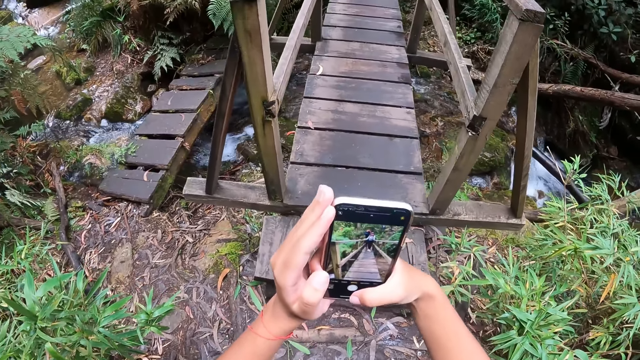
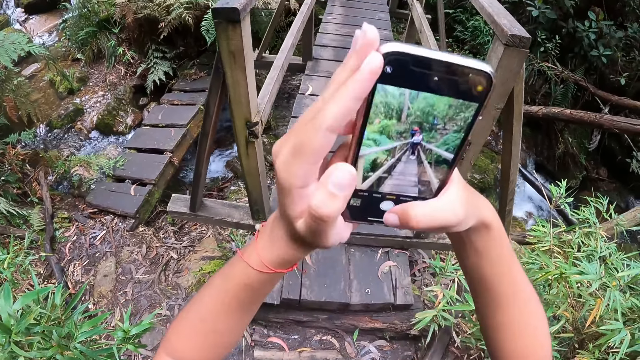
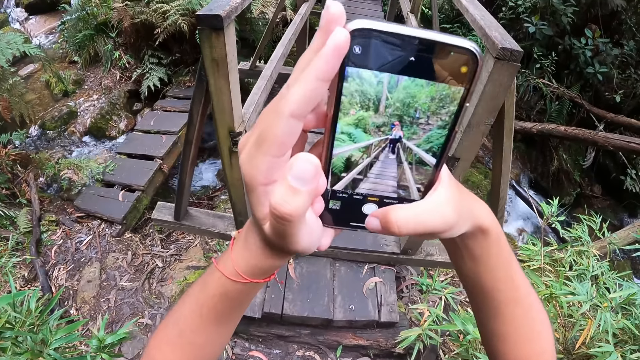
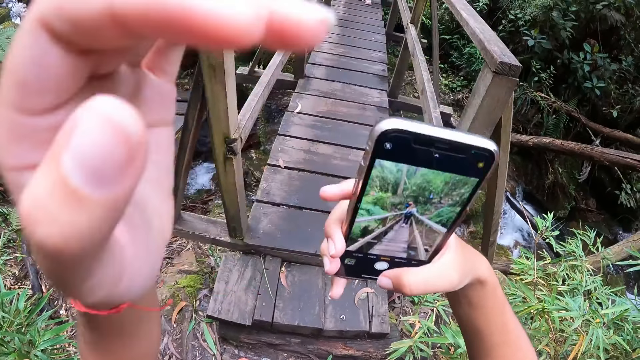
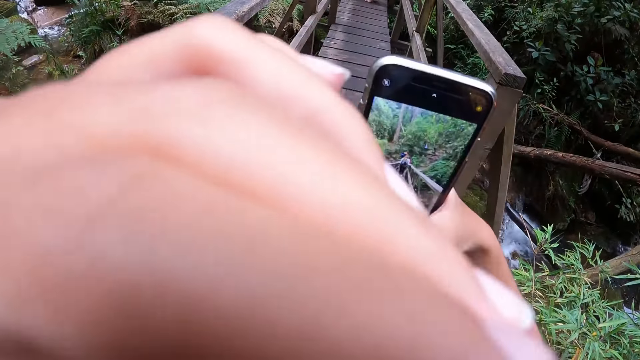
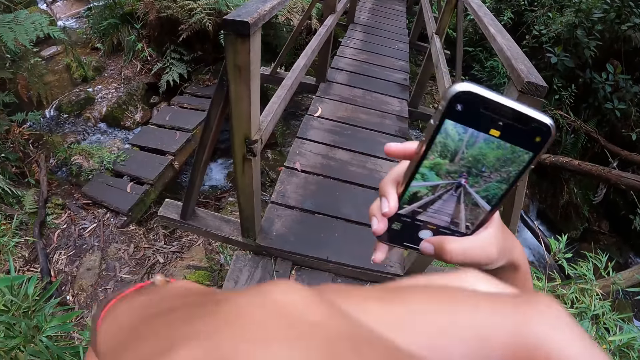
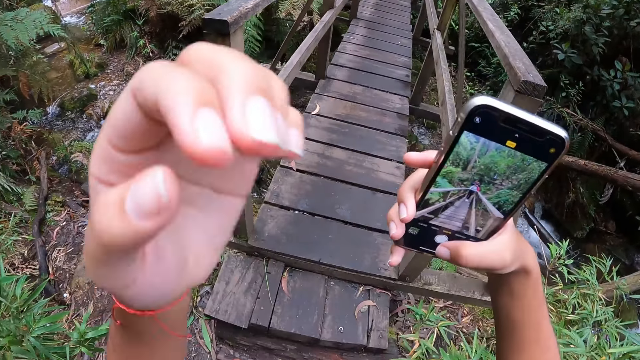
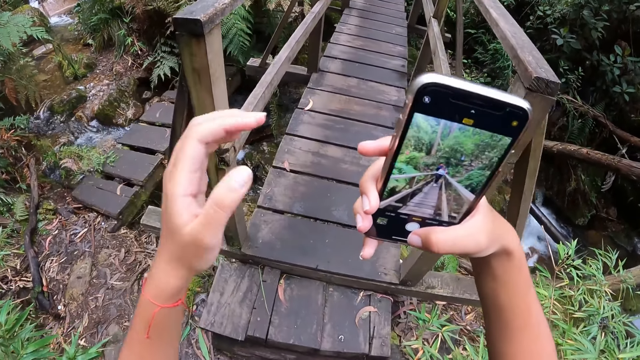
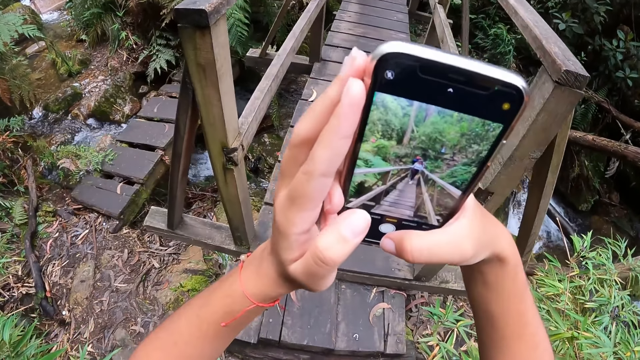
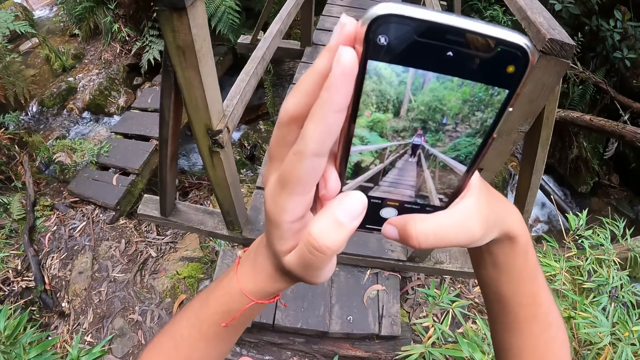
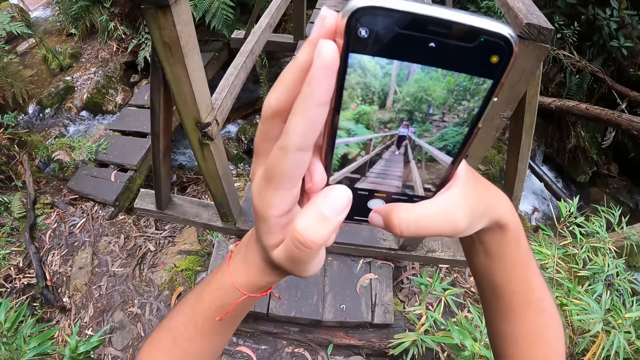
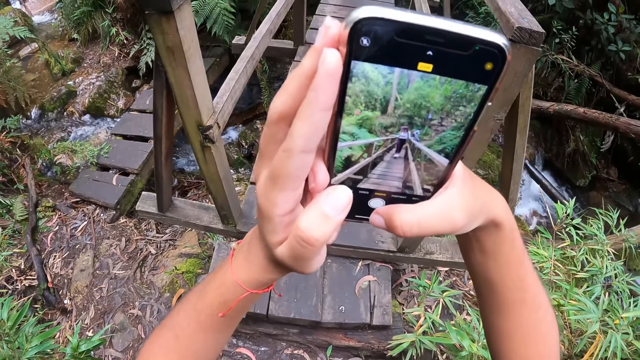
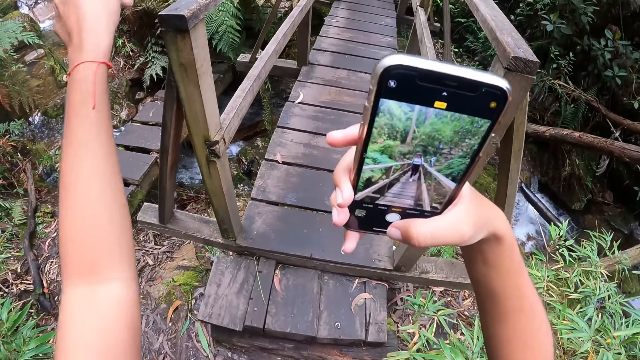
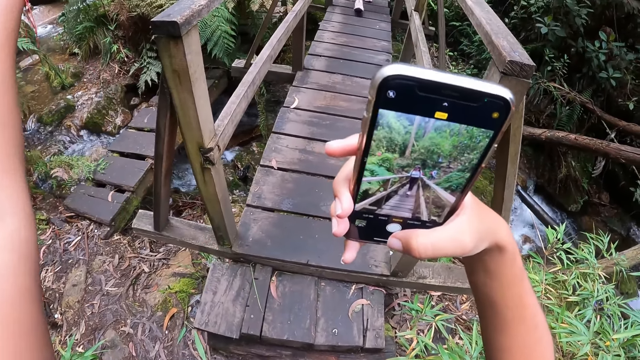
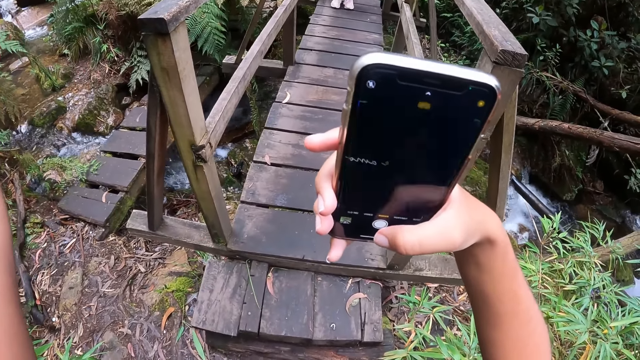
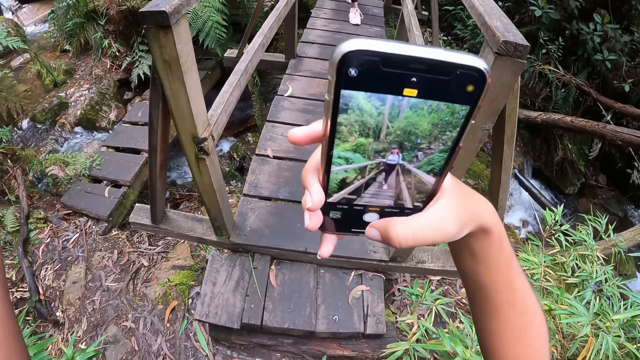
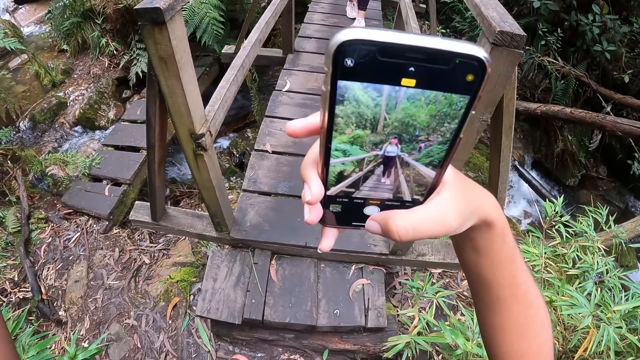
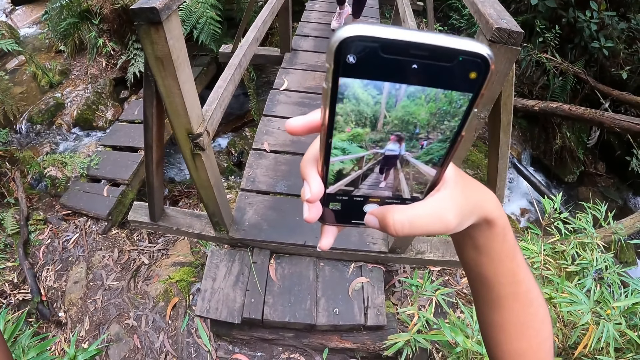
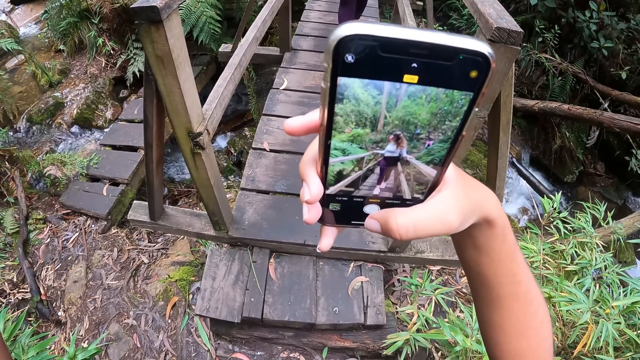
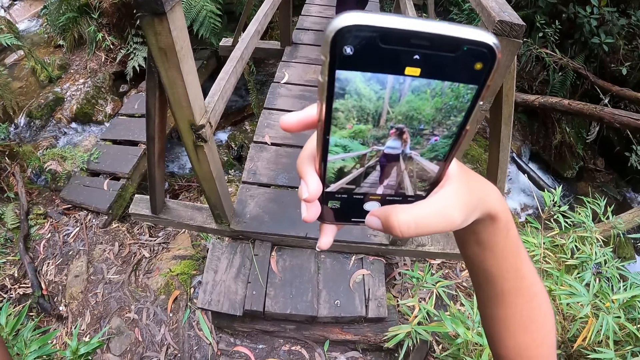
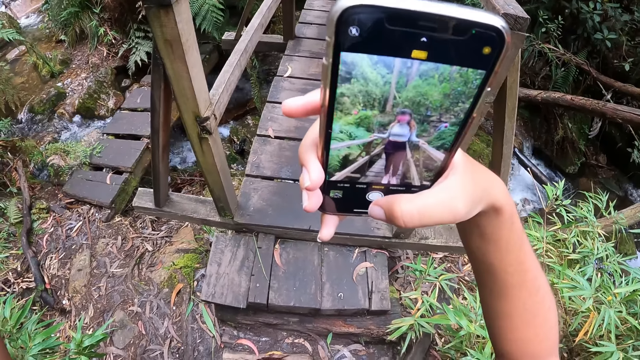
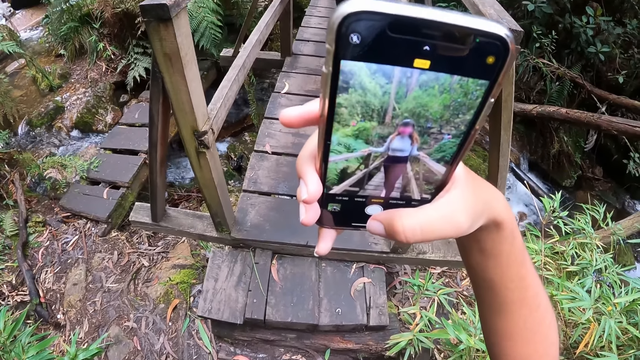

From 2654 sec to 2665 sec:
The camera wearer touches her face with her left hand. She lifts her hand. She takes a photo. She gesticulates with her left hand. She points at the plants. She takes a photo.

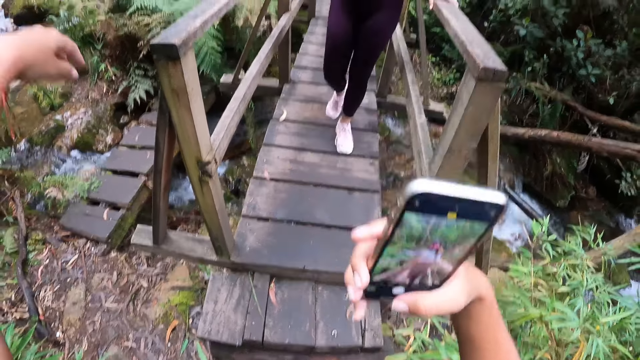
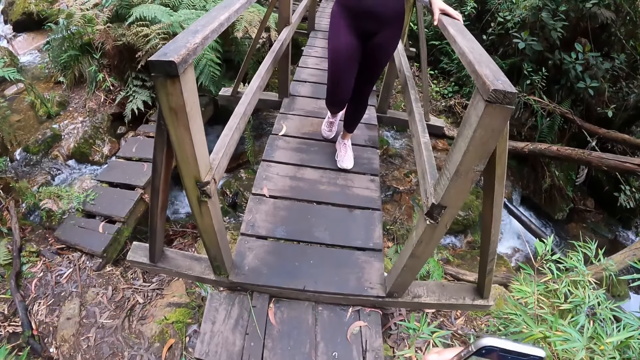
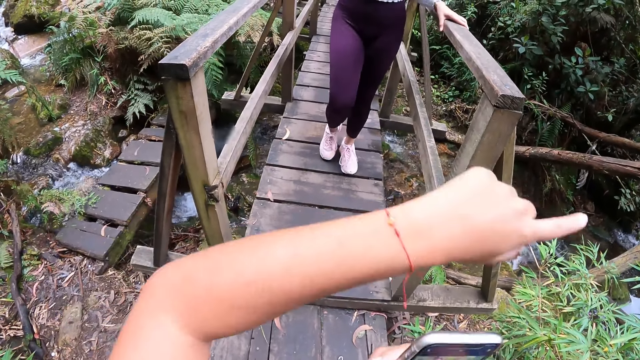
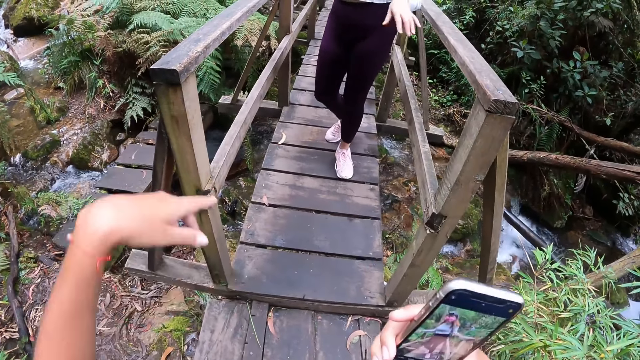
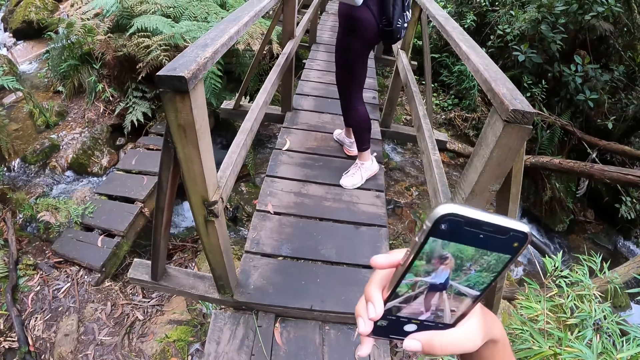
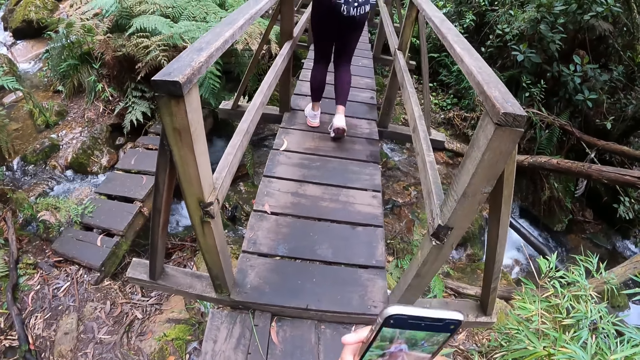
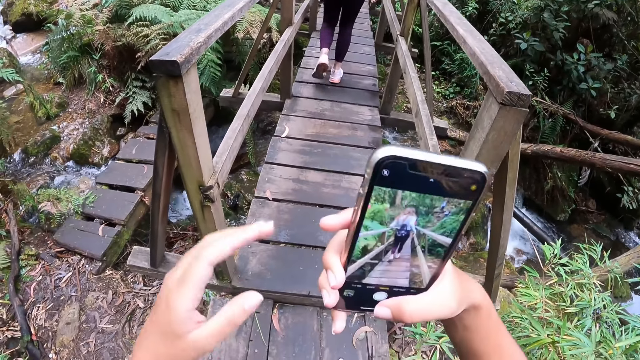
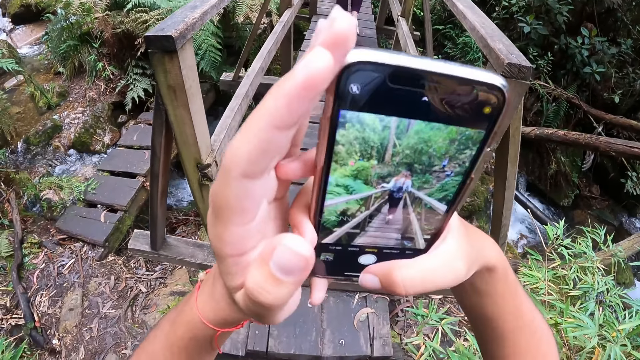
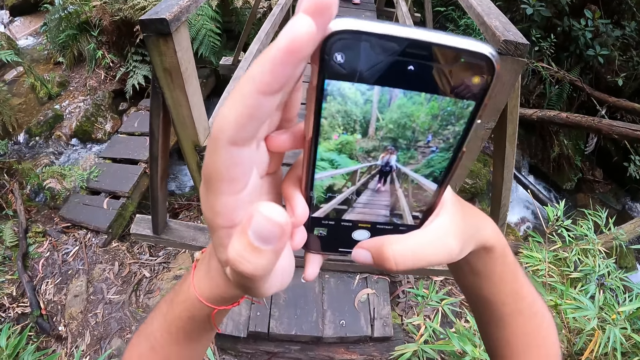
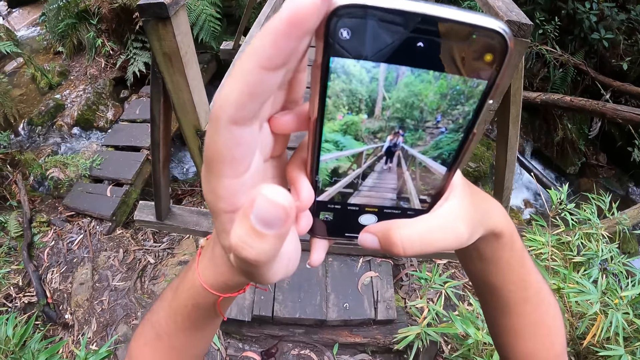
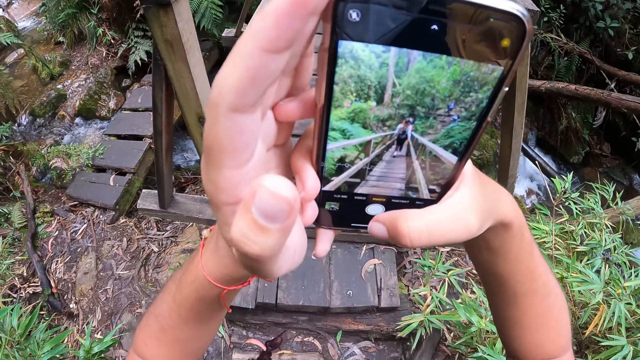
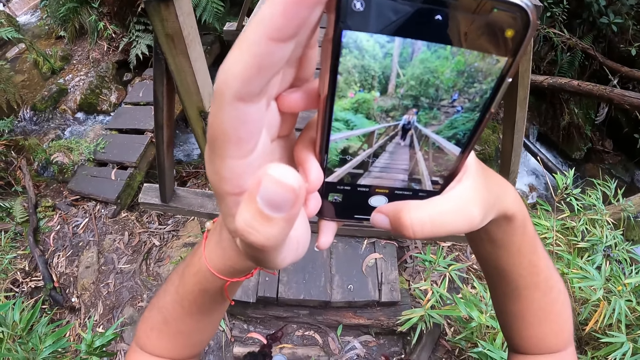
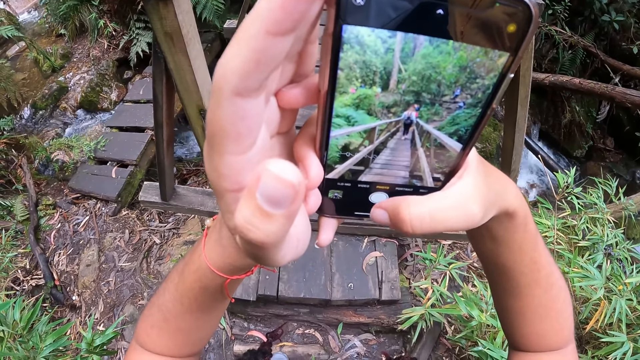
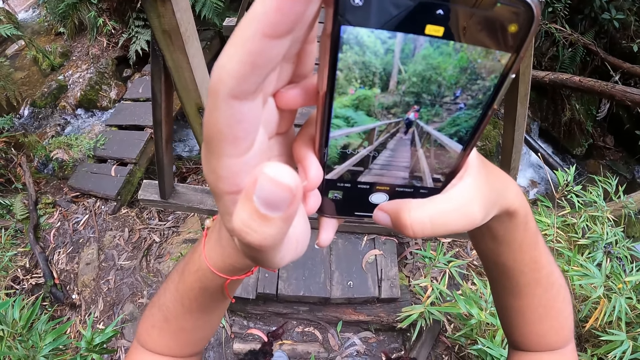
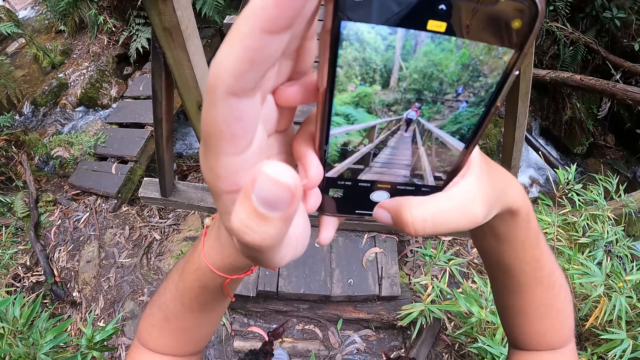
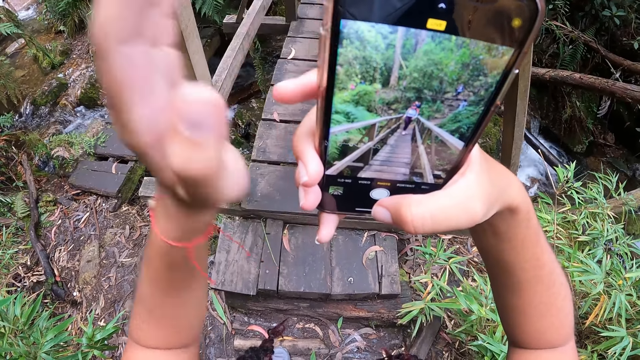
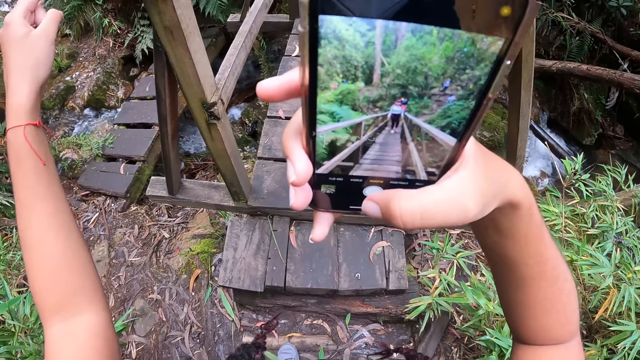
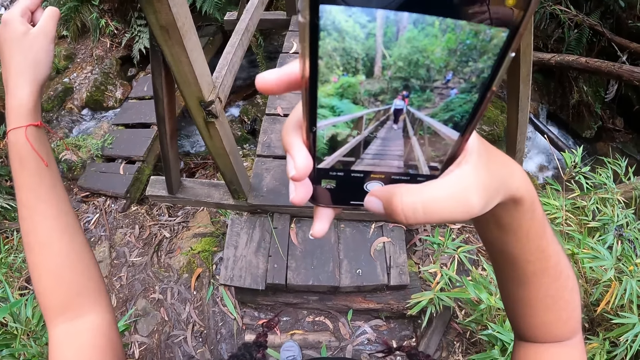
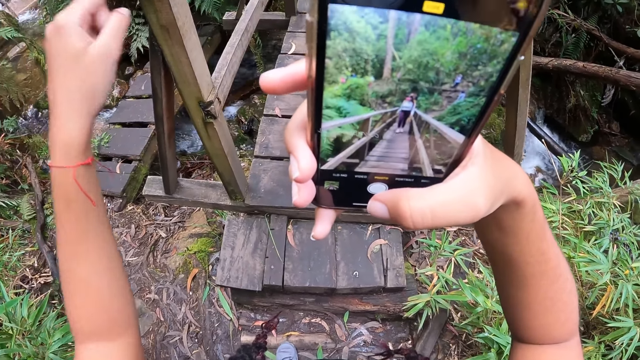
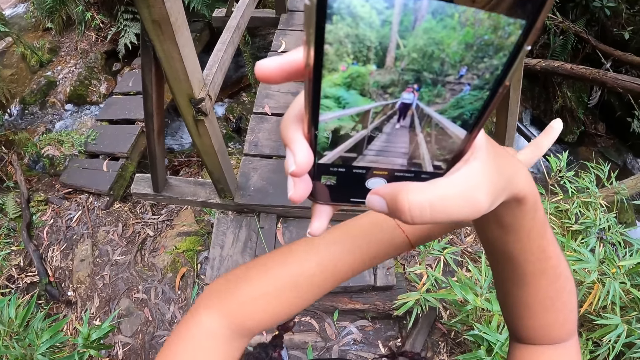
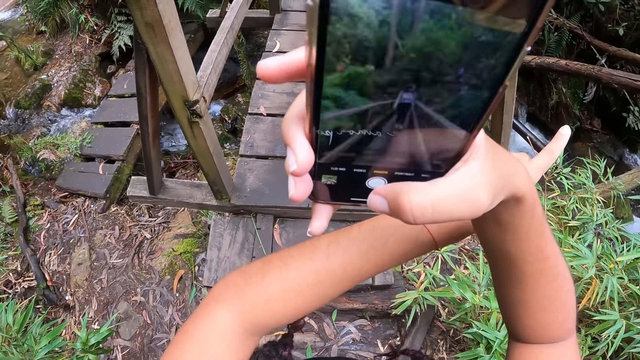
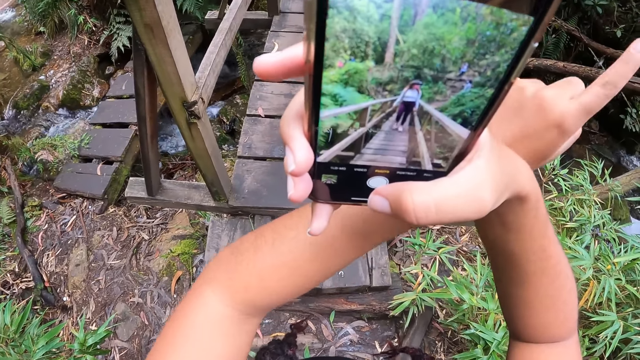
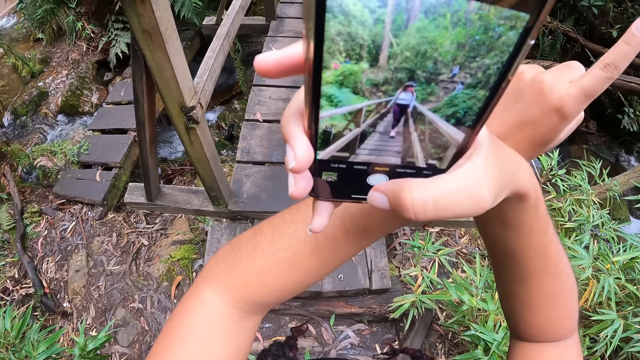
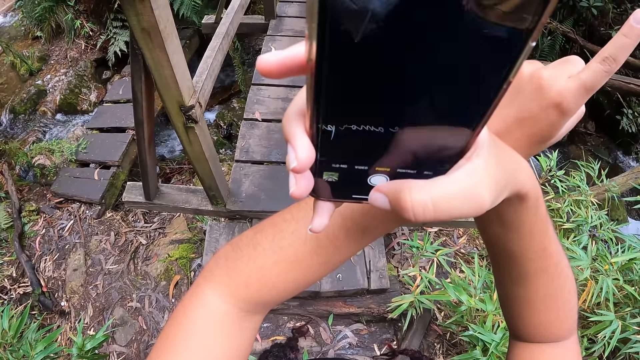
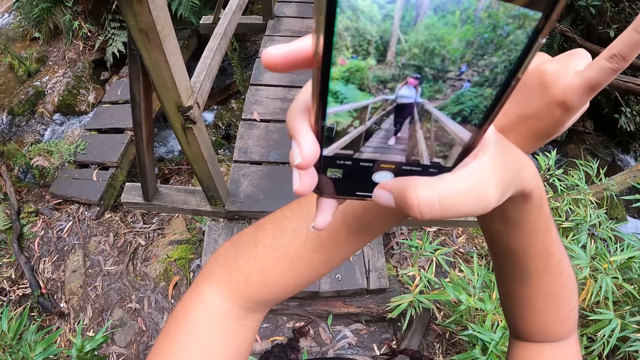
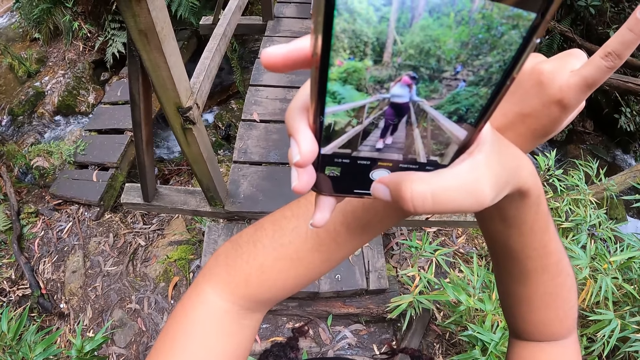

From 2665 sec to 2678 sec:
The camera wearer talks to a girl. They take a photo. They point at the river.
